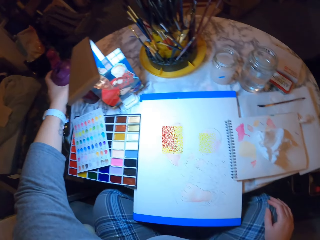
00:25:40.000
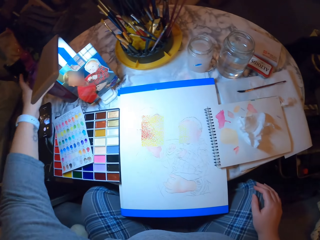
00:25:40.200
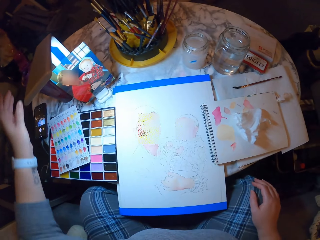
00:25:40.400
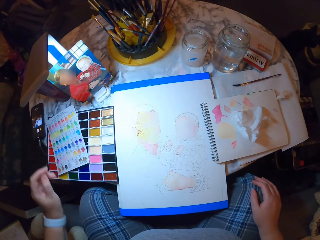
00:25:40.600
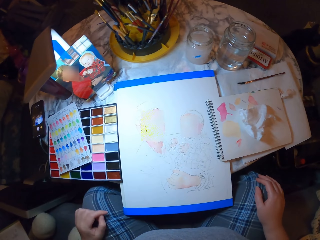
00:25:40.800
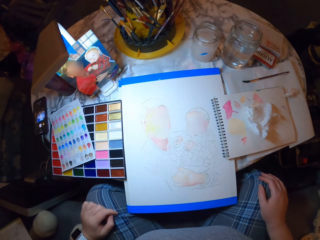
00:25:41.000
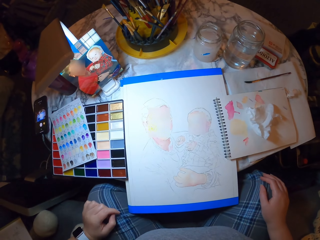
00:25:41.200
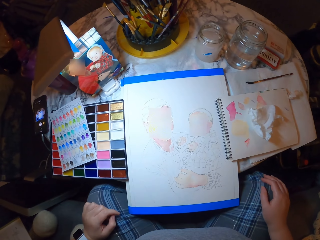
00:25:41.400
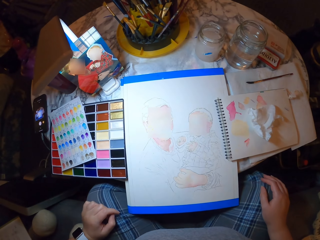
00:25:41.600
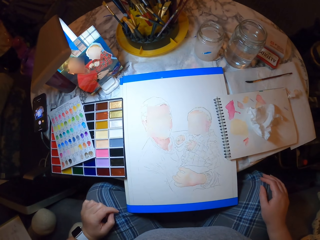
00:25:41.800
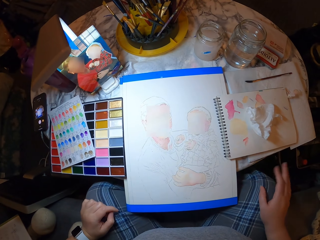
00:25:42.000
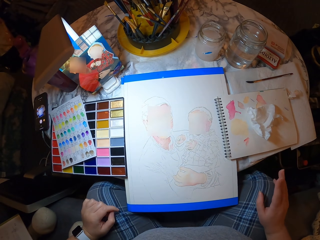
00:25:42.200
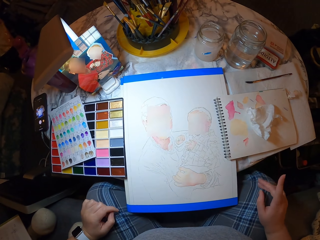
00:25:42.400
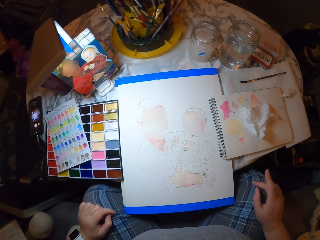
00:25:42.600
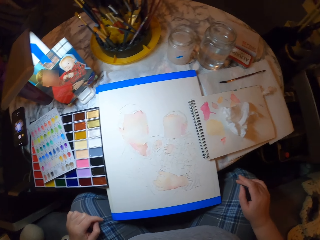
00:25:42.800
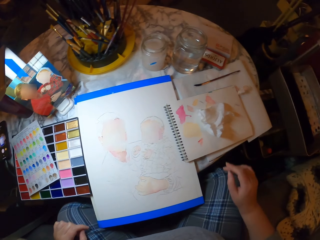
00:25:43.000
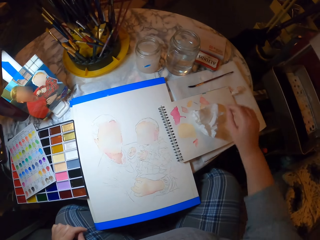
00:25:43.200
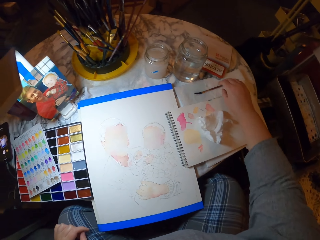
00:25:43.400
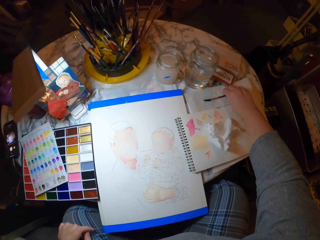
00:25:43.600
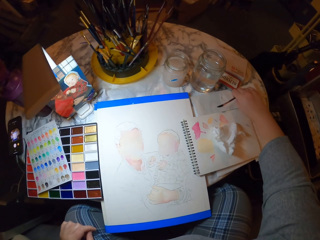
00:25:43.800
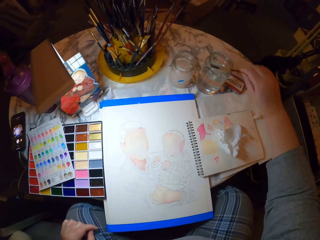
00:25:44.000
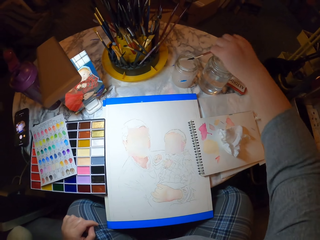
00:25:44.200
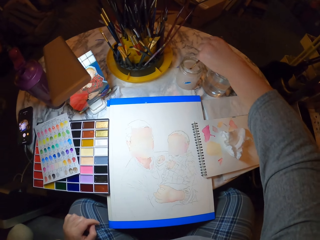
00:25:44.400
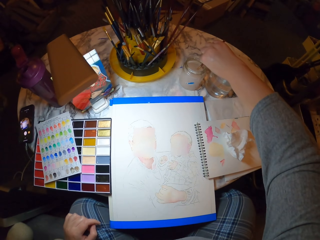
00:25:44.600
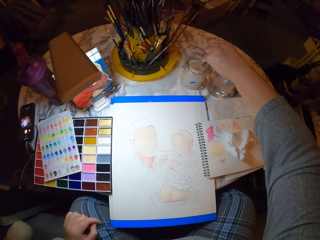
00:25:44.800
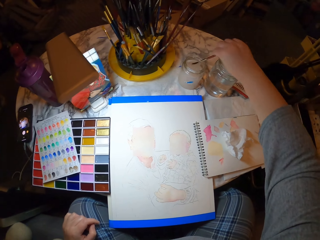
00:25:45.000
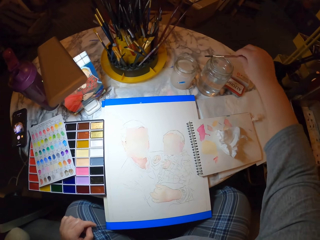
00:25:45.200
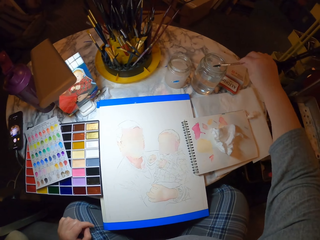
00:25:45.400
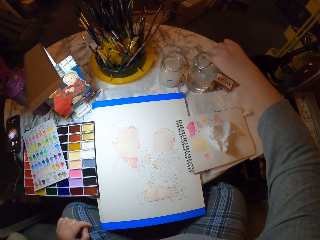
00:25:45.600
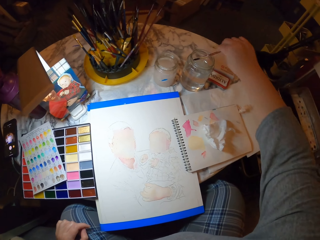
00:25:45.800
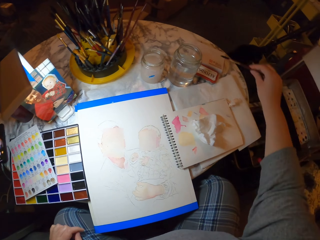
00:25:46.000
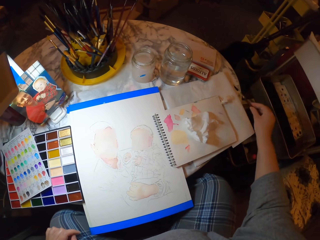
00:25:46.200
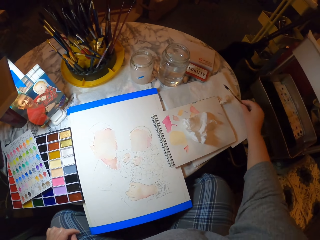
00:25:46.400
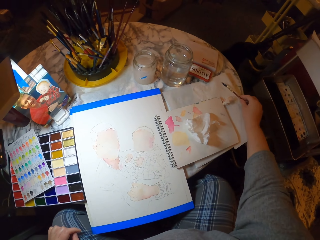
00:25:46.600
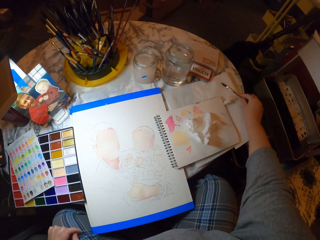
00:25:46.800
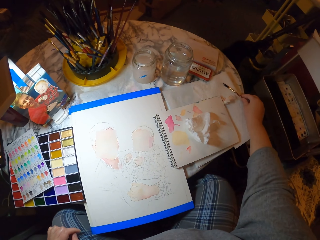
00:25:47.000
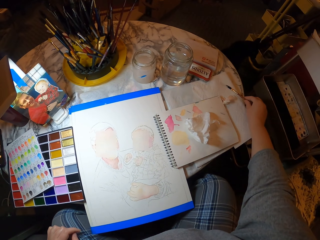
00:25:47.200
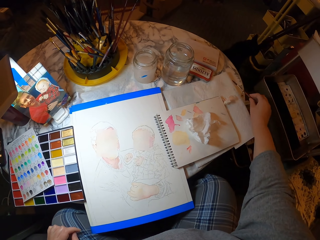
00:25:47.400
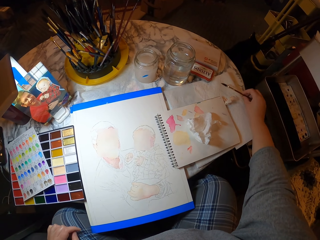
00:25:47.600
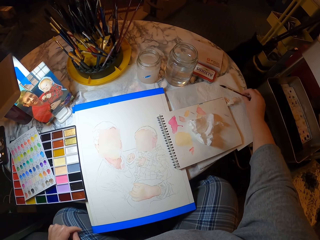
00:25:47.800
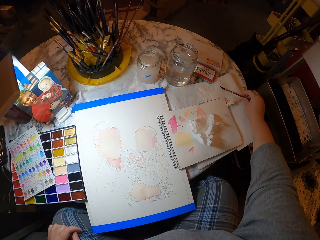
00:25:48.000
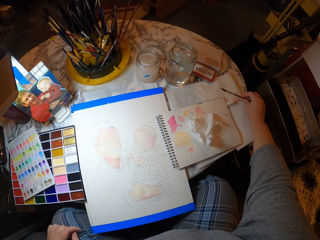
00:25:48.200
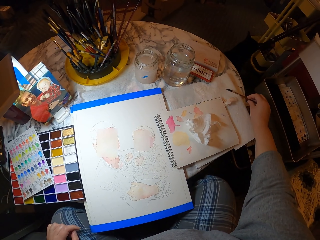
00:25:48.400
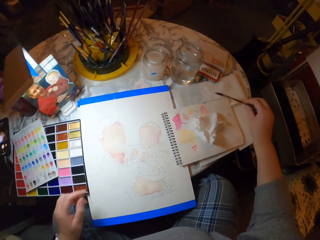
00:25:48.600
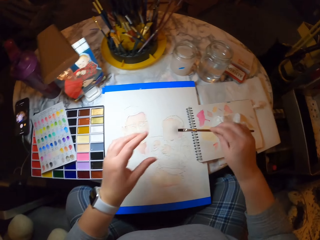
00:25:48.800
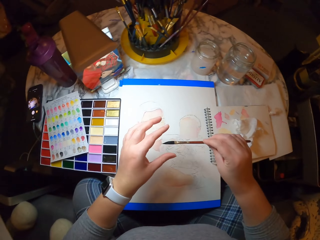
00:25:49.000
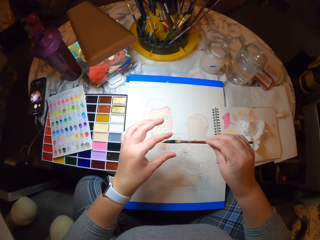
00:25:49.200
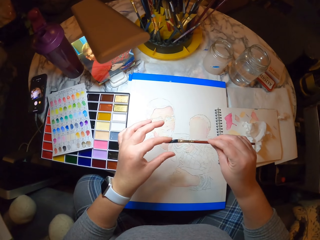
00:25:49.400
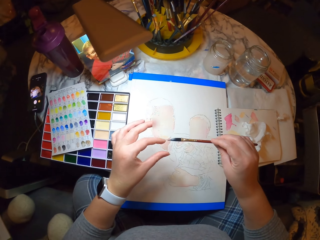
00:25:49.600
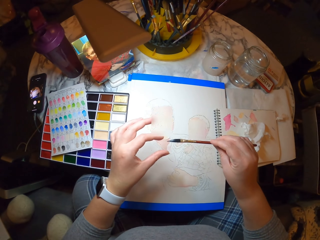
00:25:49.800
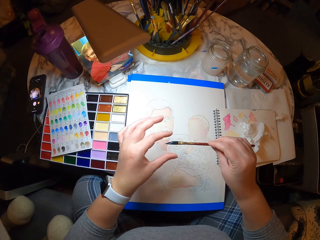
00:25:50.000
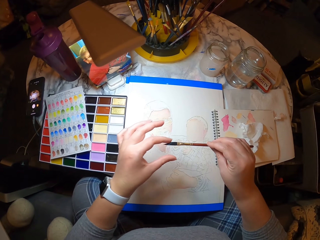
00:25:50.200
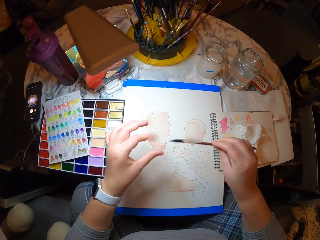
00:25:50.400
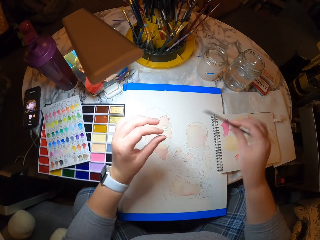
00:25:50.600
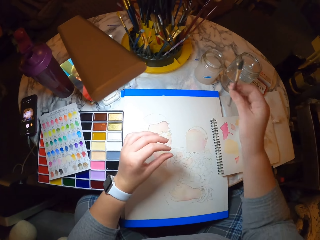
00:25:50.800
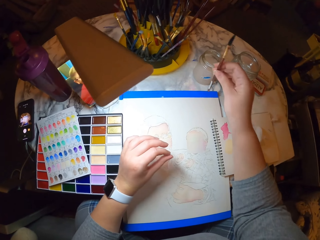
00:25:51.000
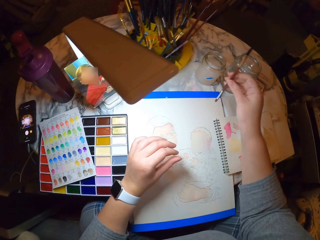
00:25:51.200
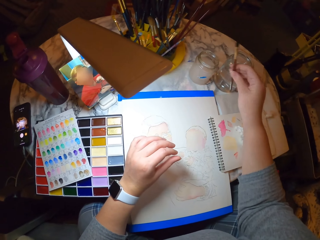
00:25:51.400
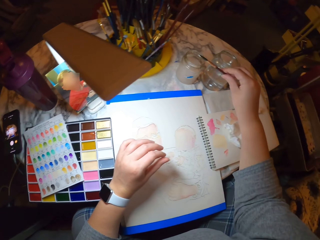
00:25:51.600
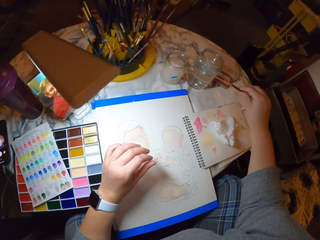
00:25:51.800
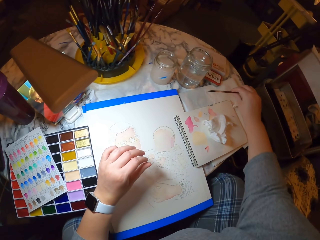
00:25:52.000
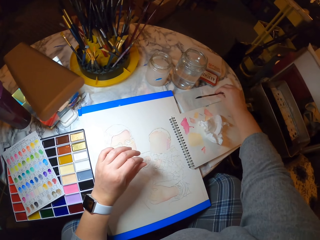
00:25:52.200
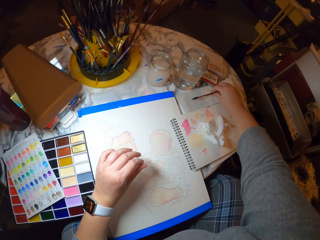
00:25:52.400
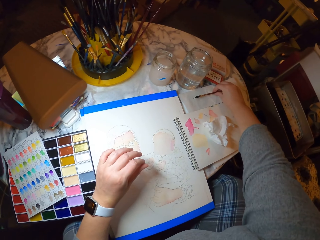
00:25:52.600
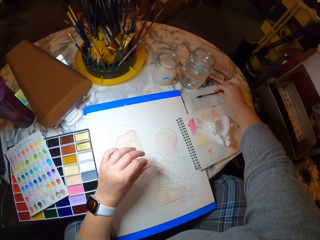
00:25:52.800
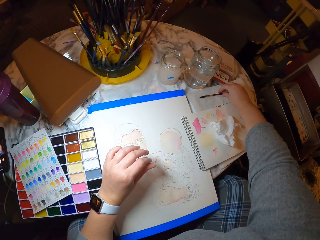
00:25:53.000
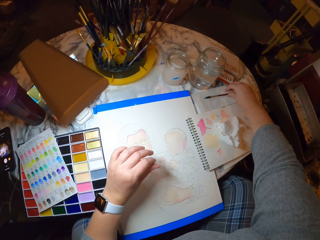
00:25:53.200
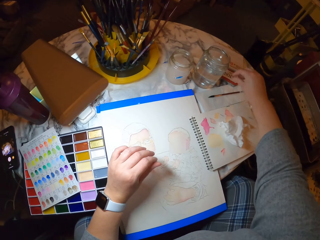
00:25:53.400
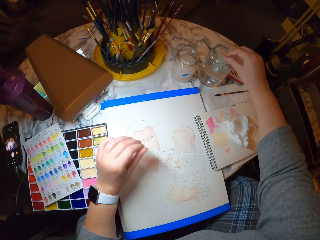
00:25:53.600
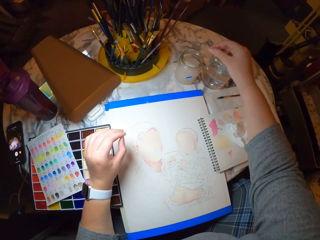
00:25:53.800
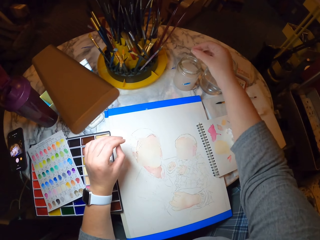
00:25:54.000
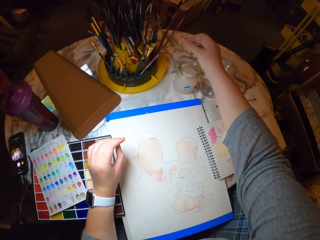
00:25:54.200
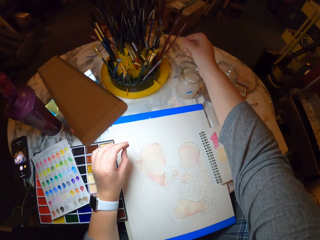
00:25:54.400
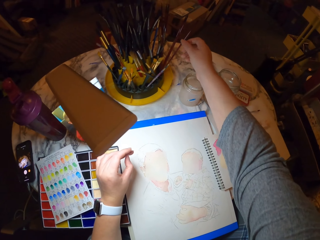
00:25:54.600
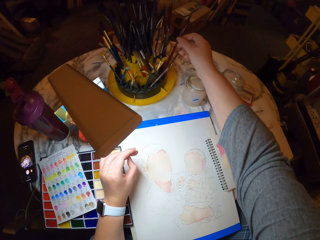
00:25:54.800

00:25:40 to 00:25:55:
The camera wearer places the water bottle on the table. They place the hands on the laps. They pick up the paint brush on the table. They dip the paint brush in the container or jar. They dip the brush in another jar. They dry the paint brush on the paper. They rub the brush on the paper. They touch the brush. They smoothen the paint brush with the hand. They move the brush on the hand. They place the paint brush on the paper on the table.

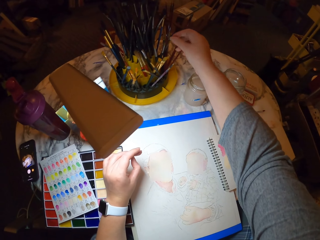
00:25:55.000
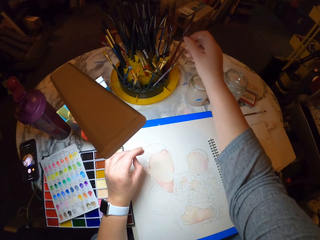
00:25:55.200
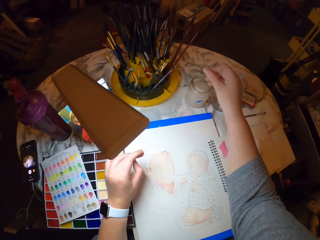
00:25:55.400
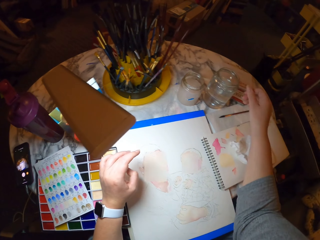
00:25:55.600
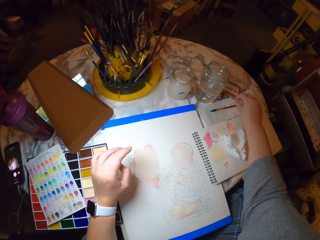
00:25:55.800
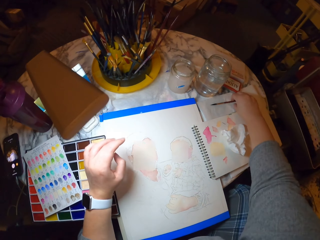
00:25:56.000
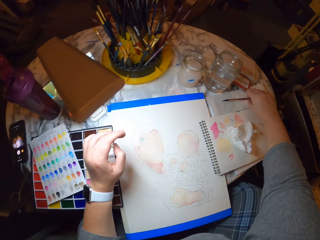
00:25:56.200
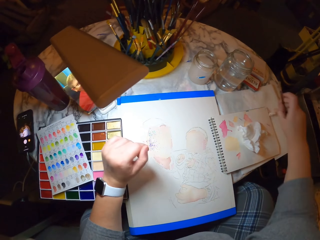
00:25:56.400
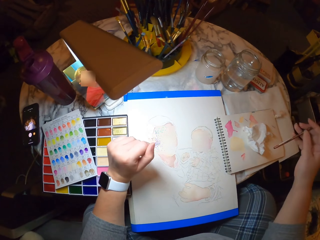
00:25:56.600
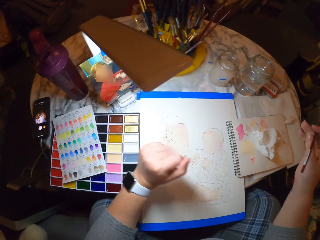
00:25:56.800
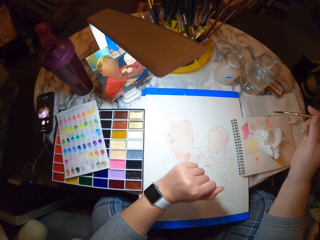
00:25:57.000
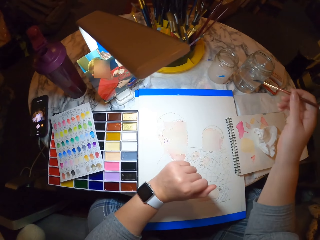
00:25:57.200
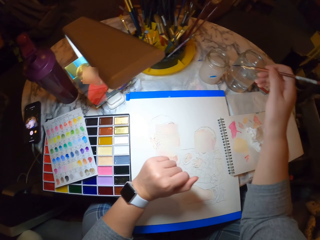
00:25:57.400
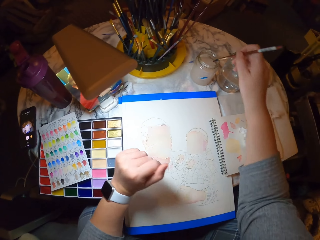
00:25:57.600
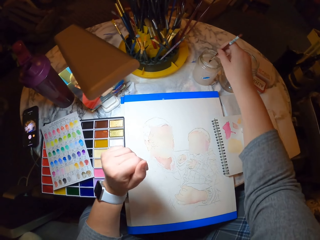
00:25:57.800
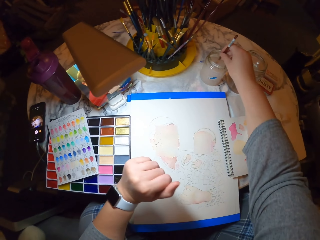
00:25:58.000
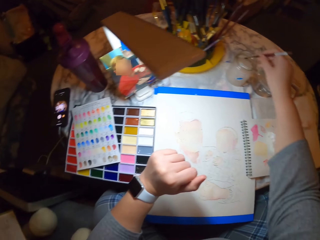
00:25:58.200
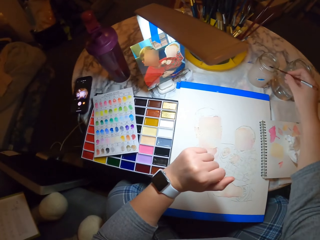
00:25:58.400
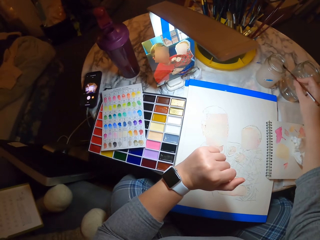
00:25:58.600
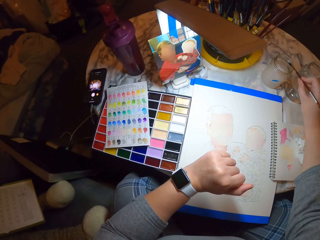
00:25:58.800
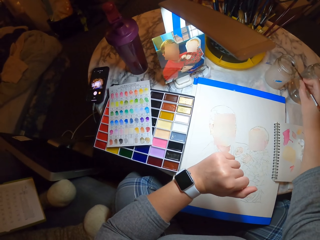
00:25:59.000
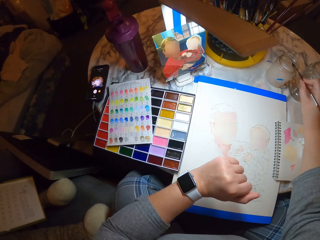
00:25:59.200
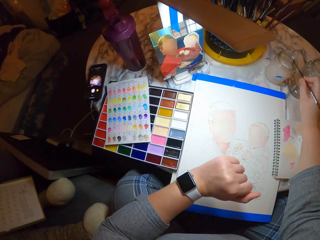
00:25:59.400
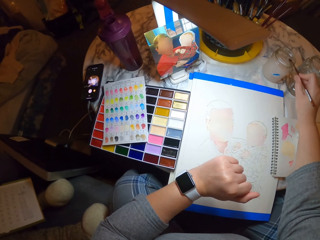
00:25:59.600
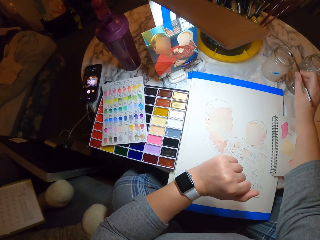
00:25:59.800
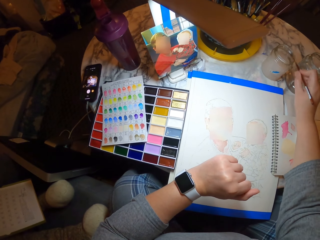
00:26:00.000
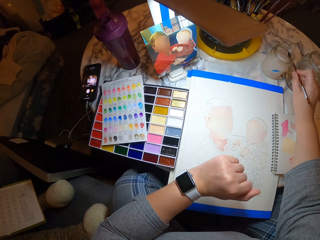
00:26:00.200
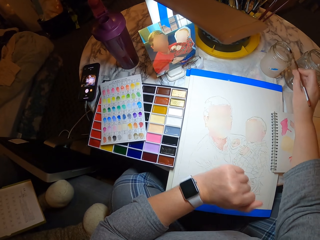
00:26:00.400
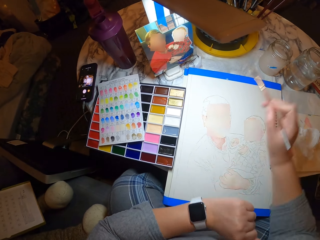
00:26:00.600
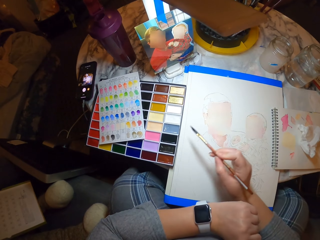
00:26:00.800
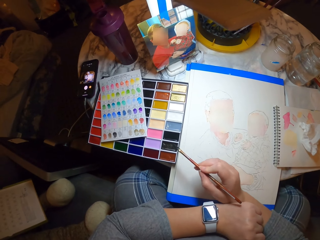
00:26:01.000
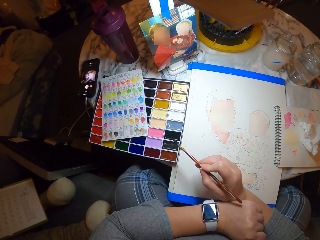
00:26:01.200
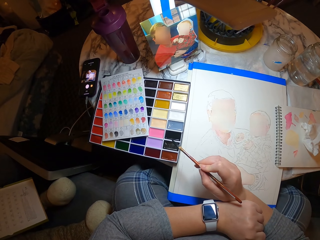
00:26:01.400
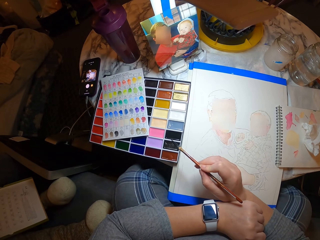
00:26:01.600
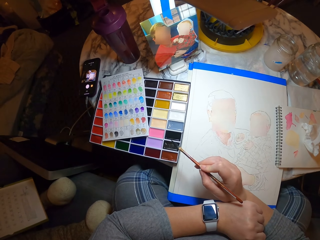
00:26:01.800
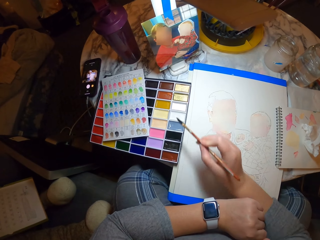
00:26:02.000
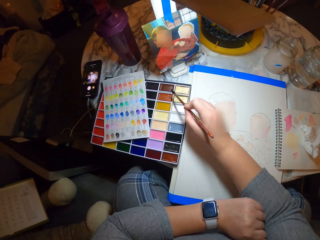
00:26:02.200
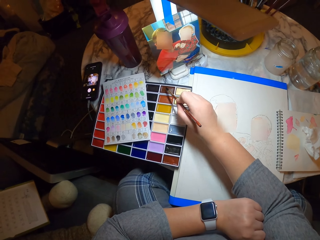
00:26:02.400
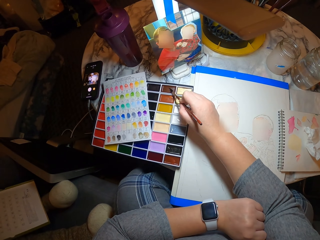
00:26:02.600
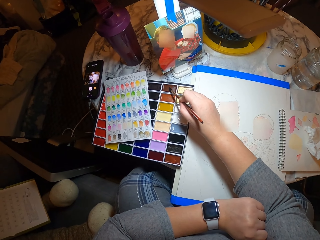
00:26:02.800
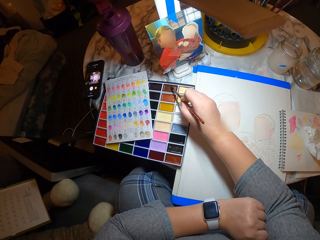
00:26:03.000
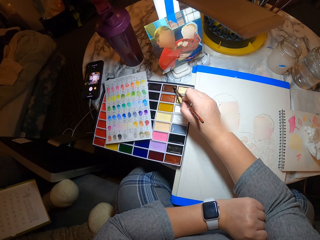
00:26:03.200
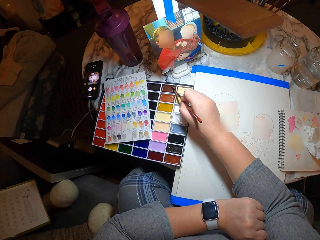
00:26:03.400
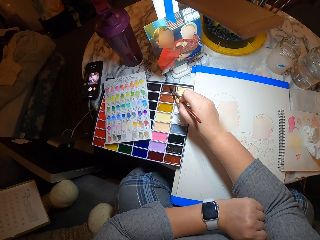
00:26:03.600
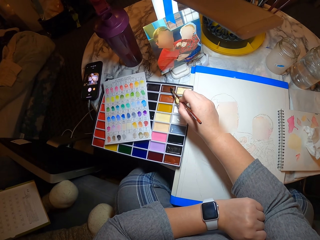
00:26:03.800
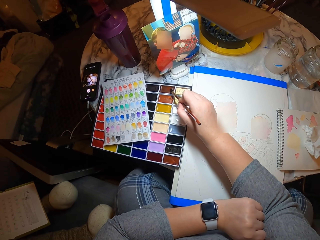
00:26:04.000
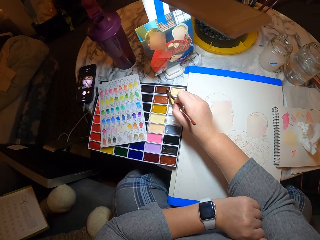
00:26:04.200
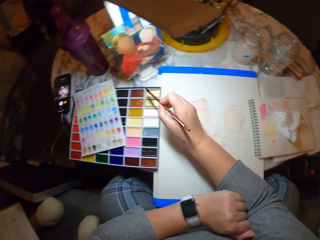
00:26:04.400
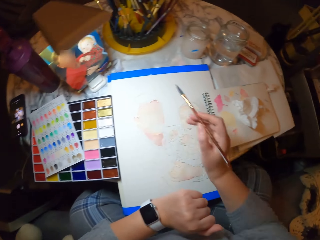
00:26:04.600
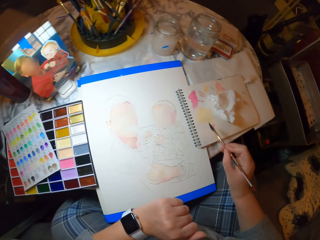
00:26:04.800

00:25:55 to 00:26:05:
The camera wearer touches another brush. They pick up the paint brush on the table. They turn the brush on the hand. They dip the paint brush in the container or jar. They tap the brush on the jar. They place the hands together. They take the paint in the palette with the paint brush. They look at the picture.
